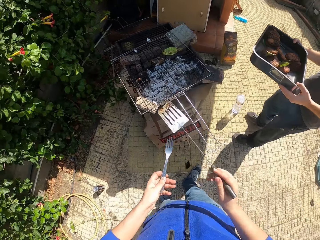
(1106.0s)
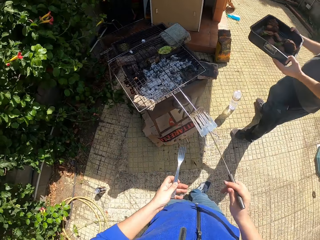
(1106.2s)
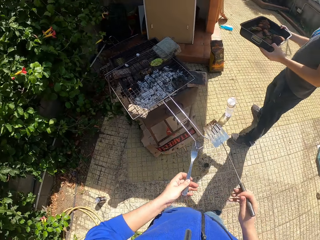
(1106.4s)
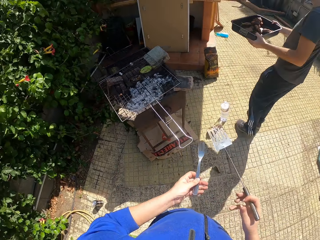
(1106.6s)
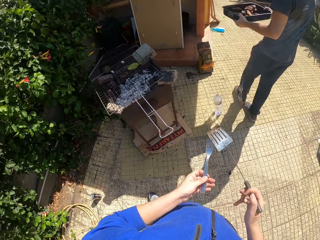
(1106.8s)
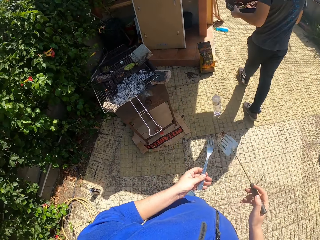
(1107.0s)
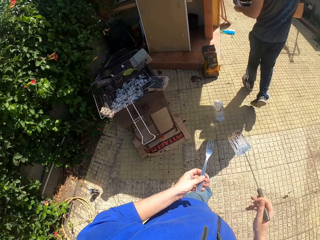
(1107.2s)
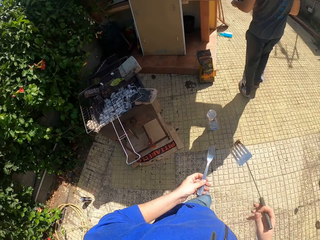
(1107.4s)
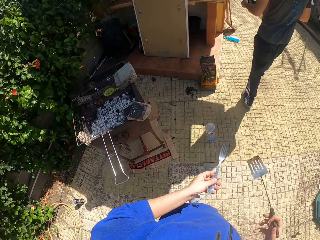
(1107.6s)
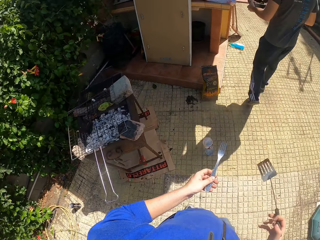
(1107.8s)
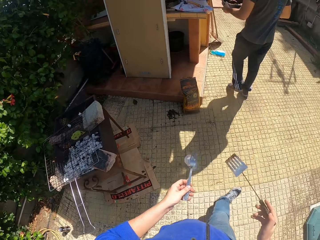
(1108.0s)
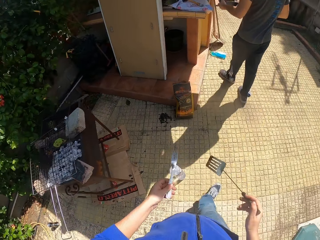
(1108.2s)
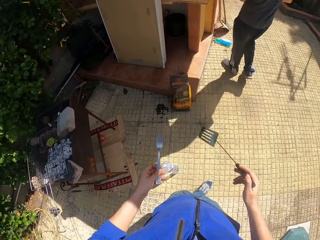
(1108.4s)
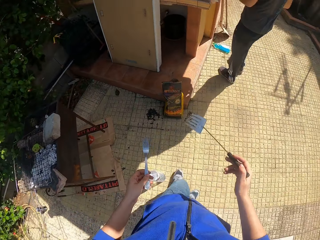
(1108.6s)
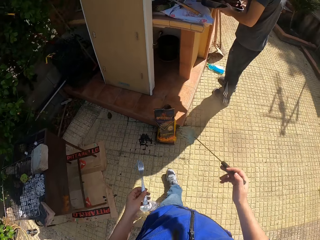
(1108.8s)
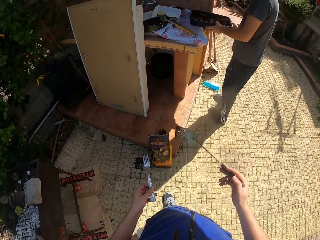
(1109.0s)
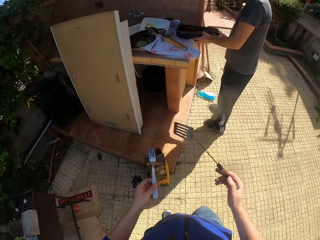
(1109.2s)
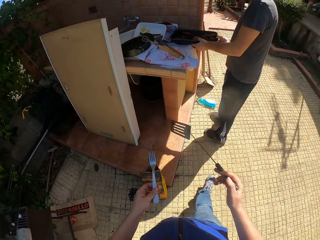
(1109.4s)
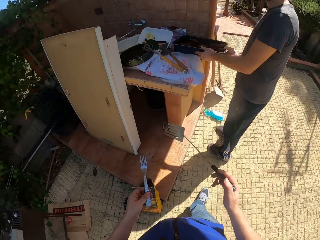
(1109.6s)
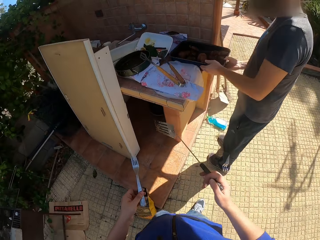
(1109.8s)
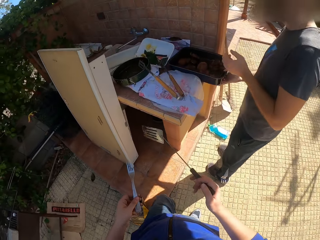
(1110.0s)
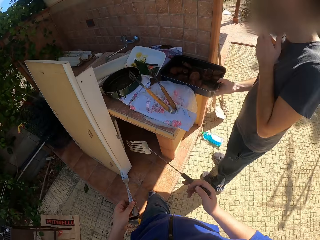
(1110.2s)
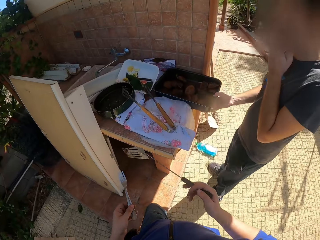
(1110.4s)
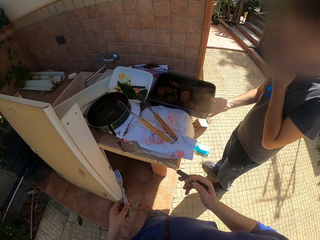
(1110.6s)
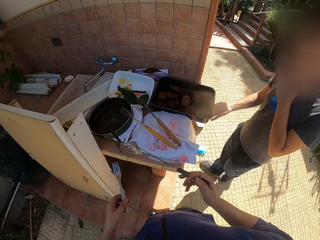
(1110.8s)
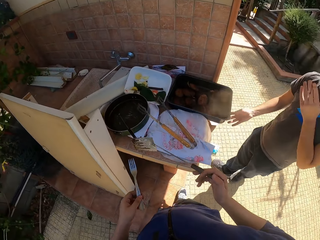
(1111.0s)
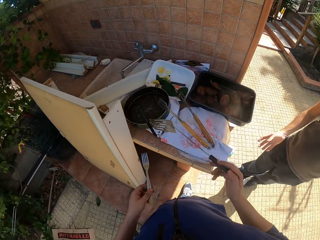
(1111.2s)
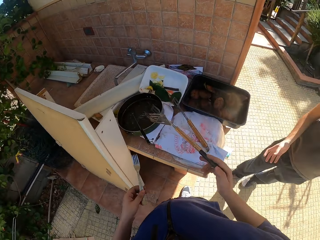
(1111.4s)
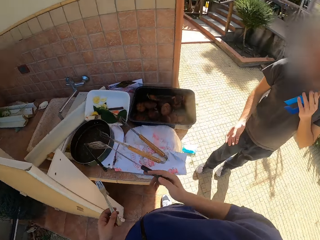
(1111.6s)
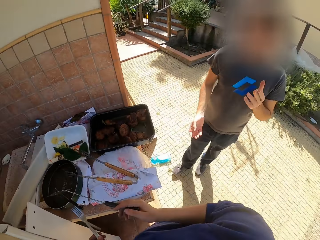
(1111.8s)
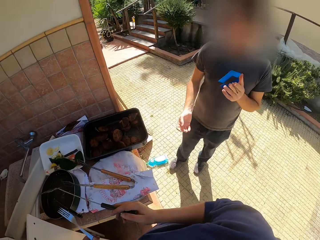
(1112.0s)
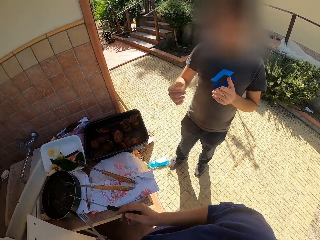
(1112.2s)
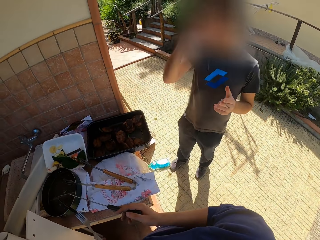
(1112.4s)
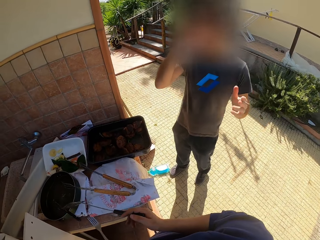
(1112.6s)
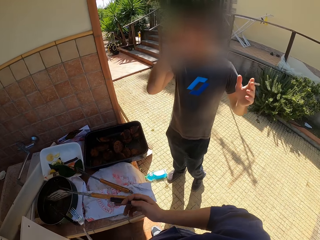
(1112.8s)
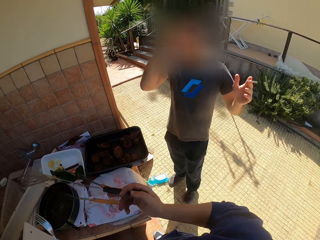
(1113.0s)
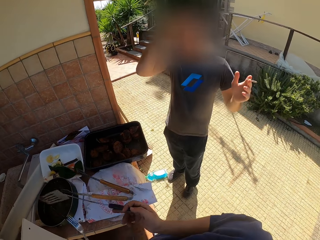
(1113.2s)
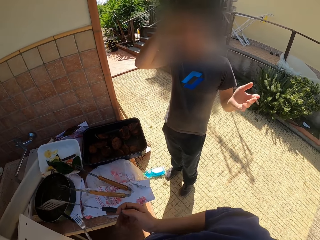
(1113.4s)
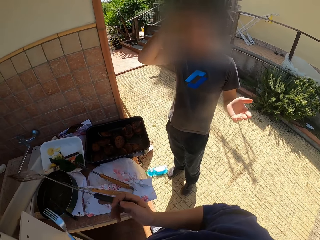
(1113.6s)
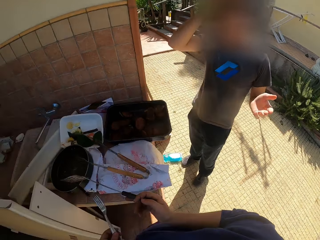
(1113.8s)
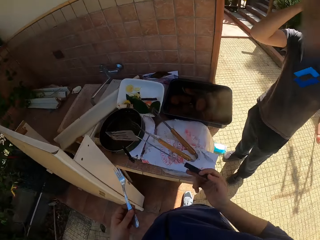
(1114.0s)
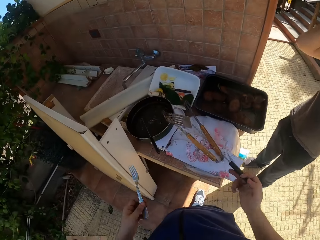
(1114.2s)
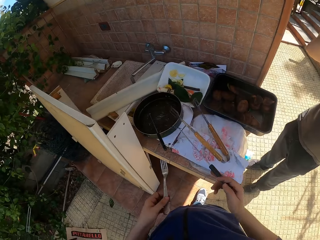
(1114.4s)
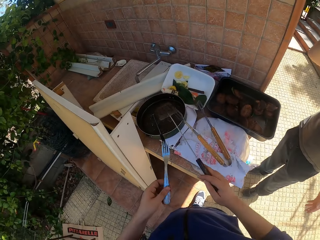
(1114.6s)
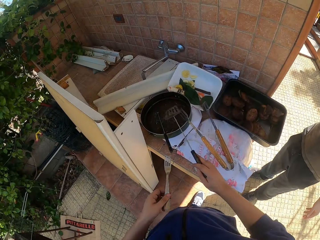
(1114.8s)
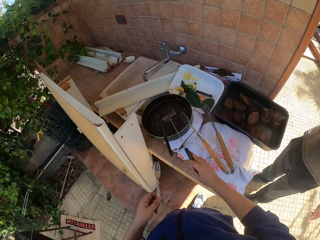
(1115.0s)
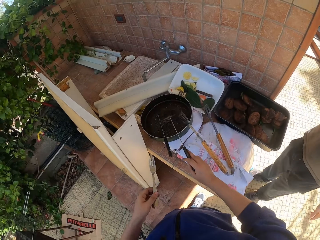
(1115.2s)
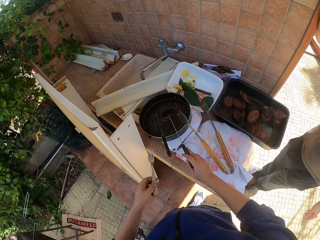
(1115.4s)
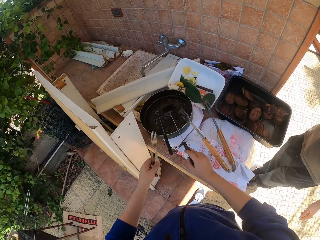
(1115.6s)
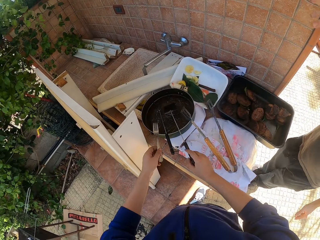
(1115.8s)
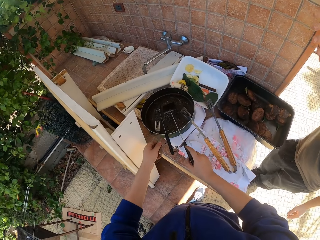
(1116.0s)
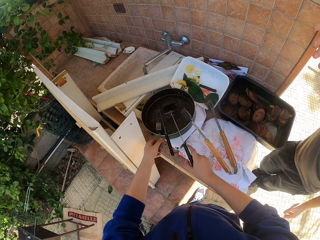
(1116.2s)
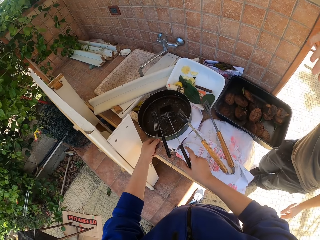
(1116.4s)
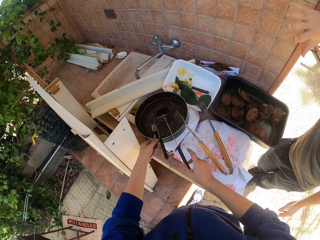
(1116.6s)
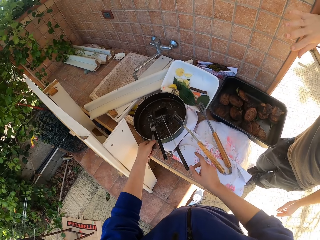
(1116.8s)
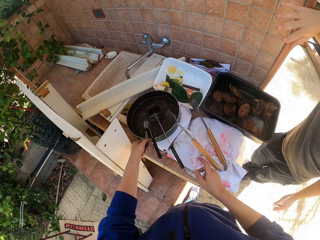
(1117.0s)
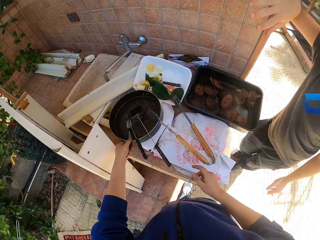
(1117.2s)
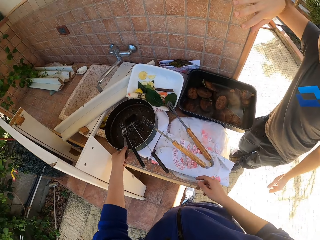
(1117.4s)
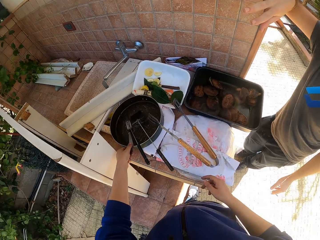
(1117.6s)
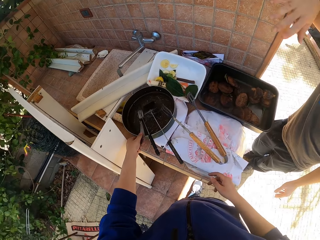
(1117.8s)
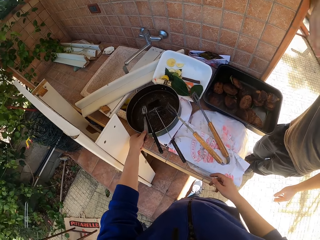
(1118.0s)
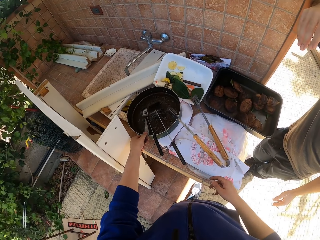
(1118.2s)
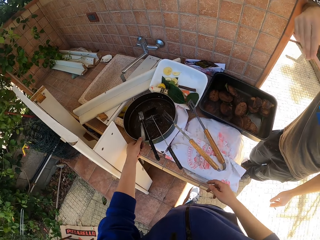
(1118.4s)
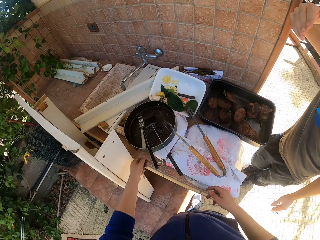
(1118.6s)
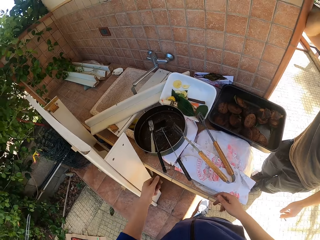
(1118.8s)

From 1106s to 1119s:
A man walks towards a stand with the metallic tray in his hands. The camera wearer walks towards the stand outside the house with the fork in his left hand and the grilling spoon in his right hand. He holds the spatula and fork. The man places the metallic tray in his hands on a table by the stand. The man smokes a cigarette with his left hand. The camera wearer shakes the grilling spoon in his right hand. He interacts with the man. He looks around the house. He shakes the fork in his left hand. He places the grilling spoon in his right hand in a frying pan on the table. He places the fork in his left hand in the frying pan on the table.

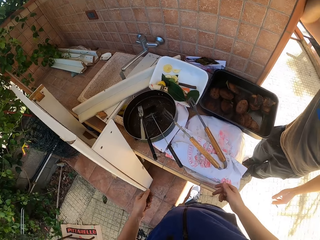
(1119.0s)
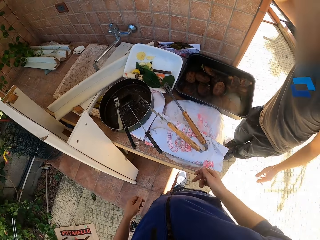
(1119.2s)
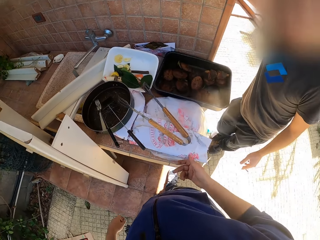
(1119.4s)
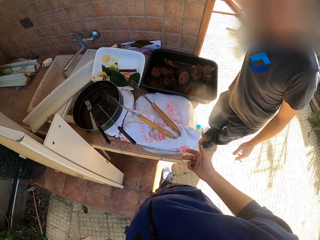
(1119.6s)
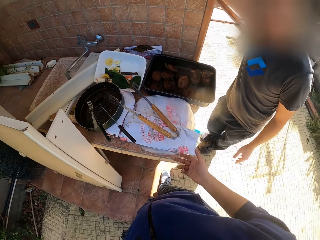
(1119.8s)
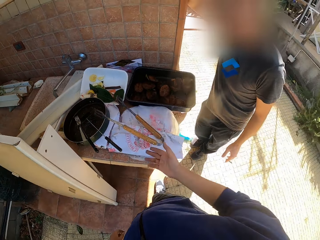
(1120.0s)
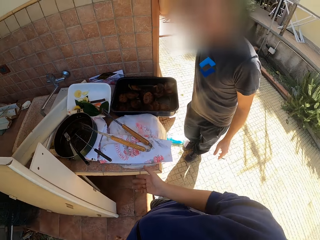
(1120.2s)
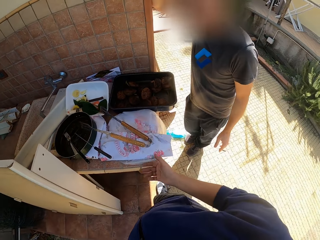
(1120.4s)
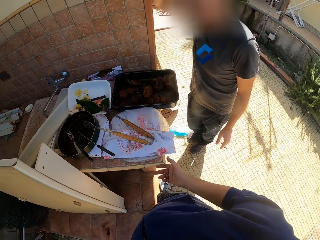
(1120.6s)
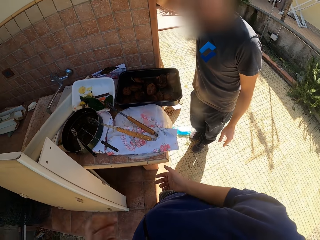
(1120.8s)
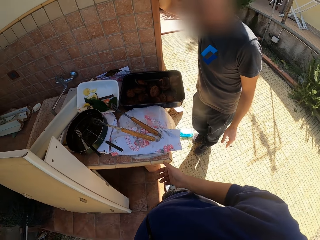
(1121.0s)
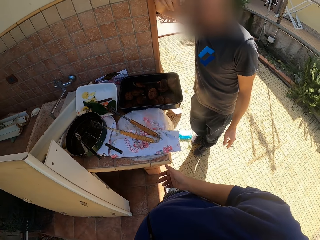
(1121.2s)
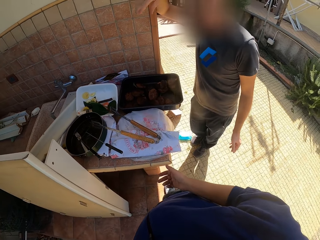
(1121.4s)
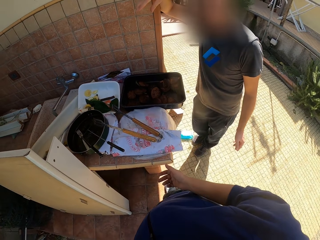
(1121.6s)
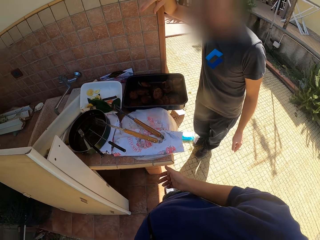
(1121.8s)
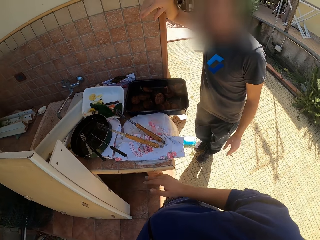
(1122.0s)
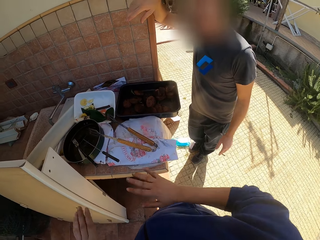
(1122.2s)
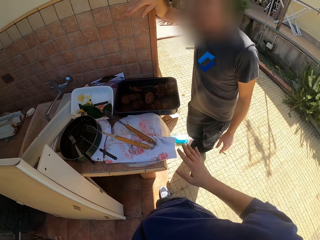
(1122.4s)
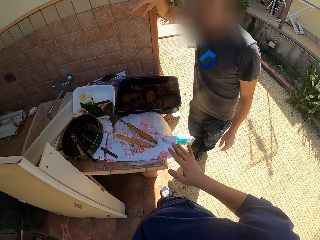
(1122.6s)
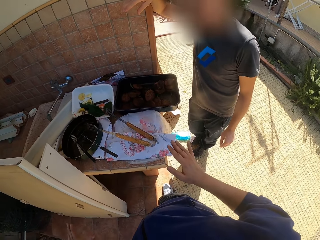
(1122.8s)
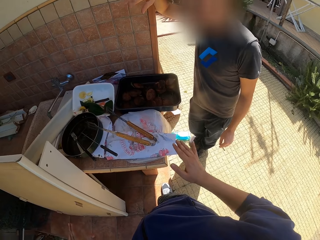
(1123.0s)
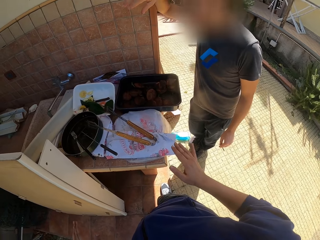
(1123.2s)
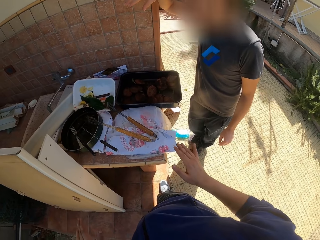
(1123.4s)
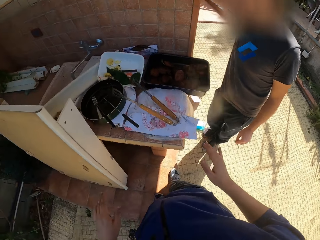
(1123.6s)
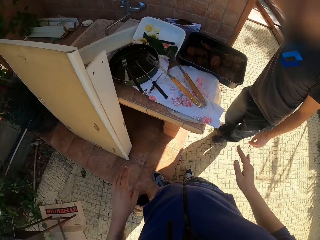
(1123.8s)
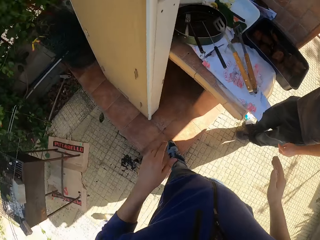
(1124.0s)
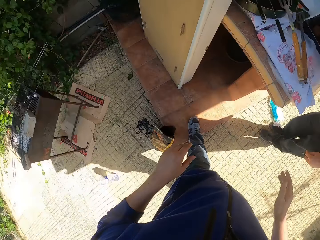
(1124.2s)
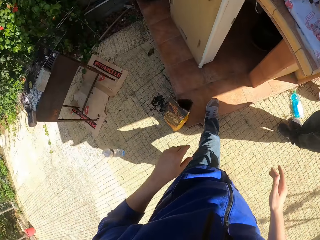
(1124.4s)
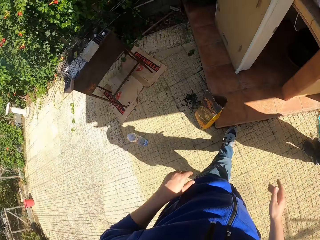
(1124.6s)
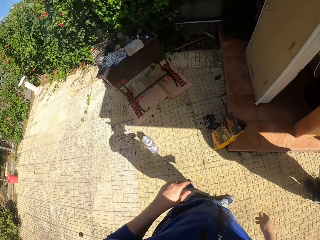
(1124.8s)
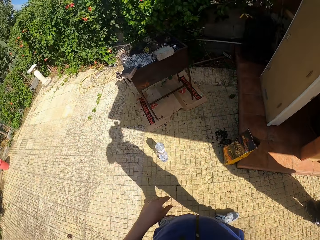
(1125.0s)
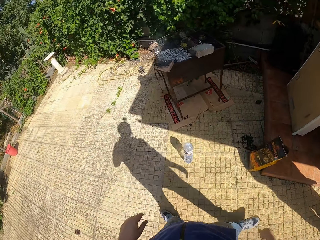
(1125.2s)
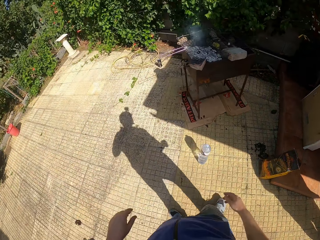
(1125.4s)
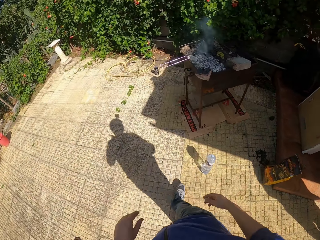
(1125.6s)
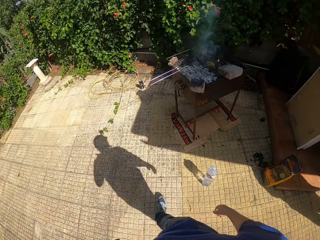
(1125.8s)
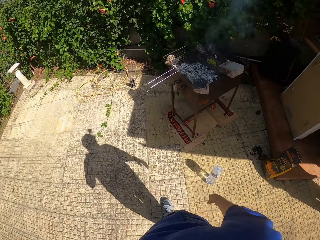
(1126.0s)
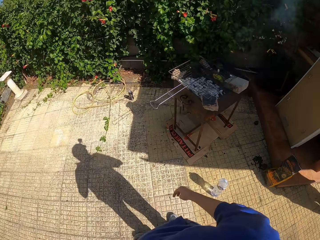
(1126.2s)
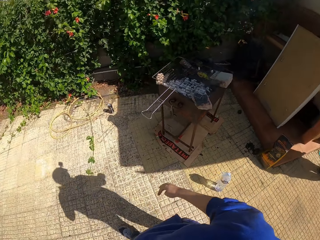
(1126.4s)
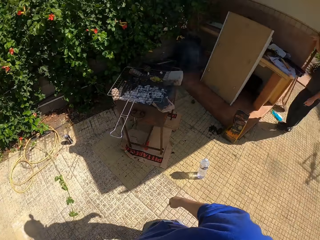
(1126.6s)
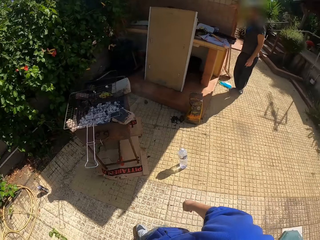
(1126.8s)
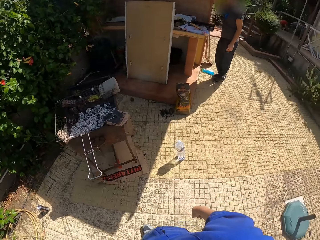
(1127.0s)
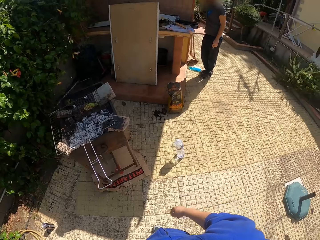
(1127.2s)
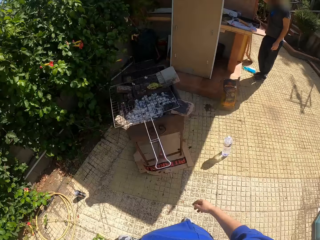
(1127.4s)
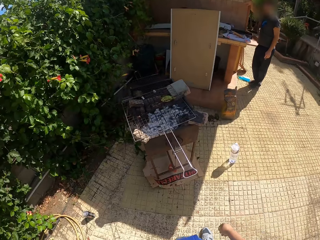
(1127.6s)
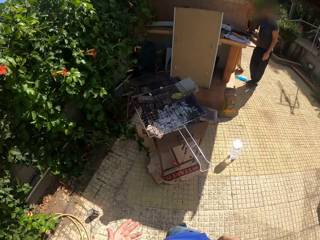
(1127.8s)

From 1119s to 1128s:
The camera wearer gestures out with his hand. He walks towards the barbecue smoker outside the house.
